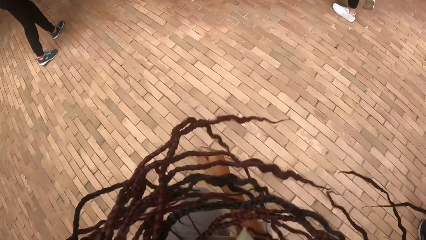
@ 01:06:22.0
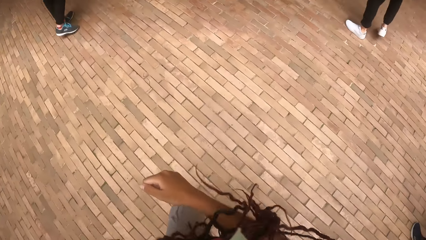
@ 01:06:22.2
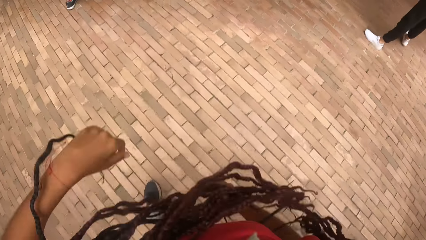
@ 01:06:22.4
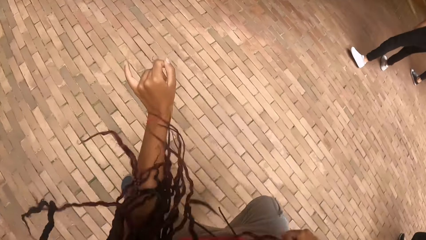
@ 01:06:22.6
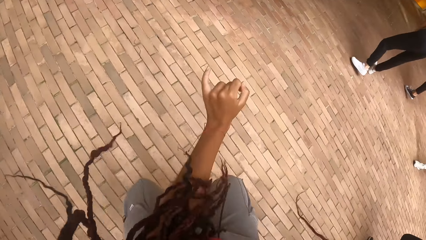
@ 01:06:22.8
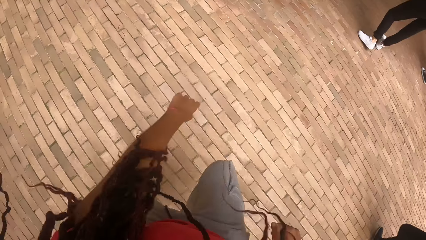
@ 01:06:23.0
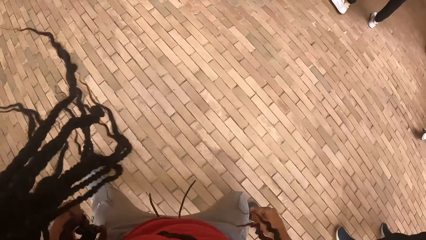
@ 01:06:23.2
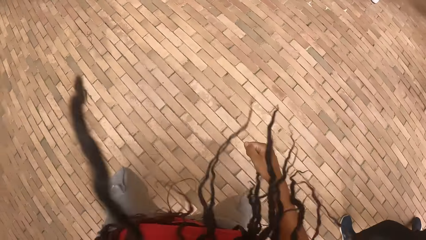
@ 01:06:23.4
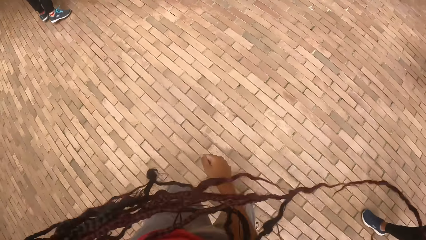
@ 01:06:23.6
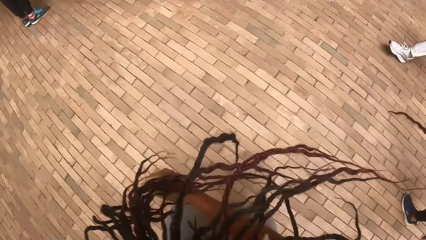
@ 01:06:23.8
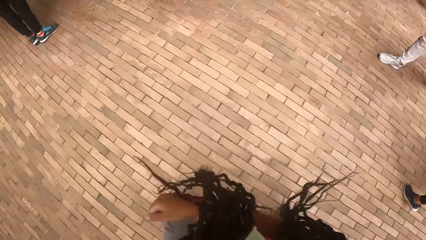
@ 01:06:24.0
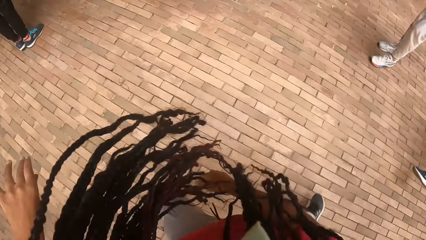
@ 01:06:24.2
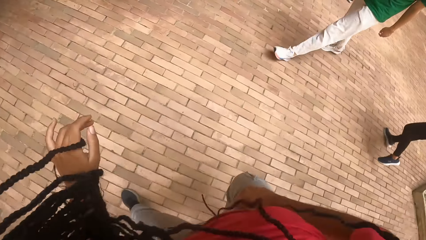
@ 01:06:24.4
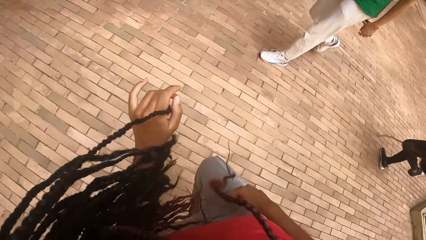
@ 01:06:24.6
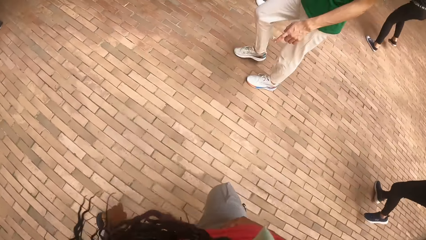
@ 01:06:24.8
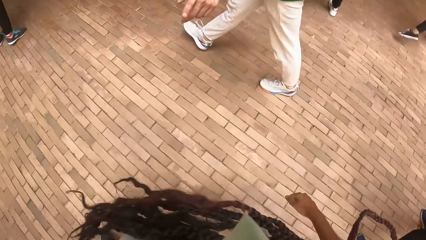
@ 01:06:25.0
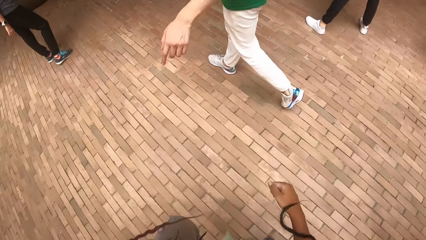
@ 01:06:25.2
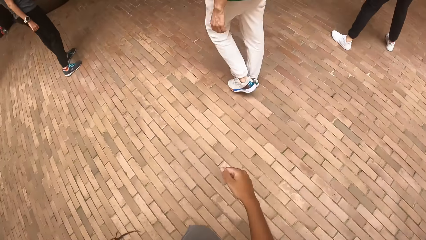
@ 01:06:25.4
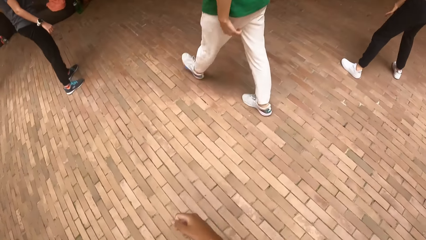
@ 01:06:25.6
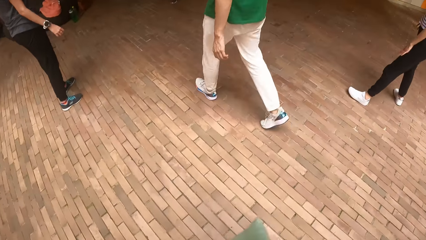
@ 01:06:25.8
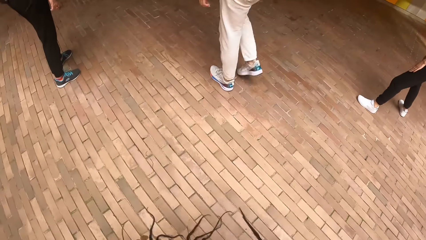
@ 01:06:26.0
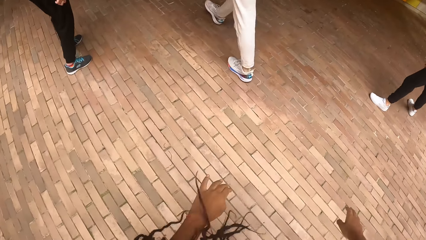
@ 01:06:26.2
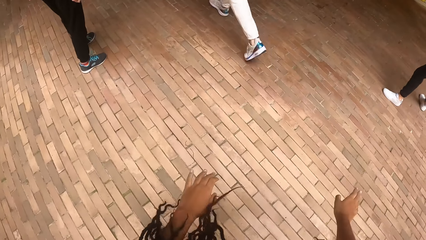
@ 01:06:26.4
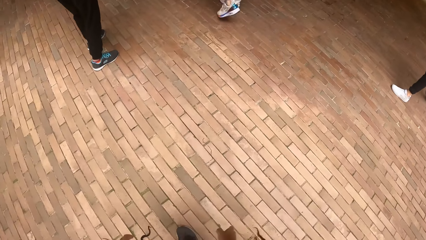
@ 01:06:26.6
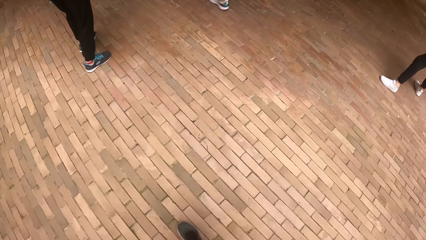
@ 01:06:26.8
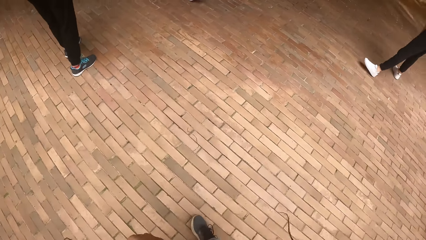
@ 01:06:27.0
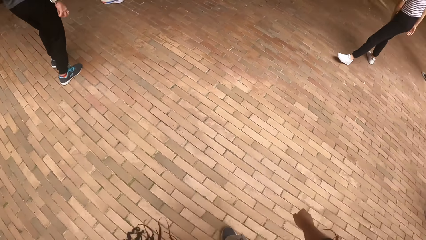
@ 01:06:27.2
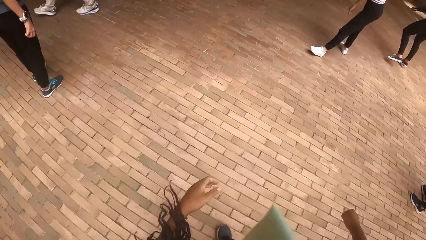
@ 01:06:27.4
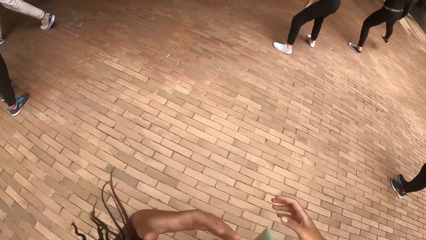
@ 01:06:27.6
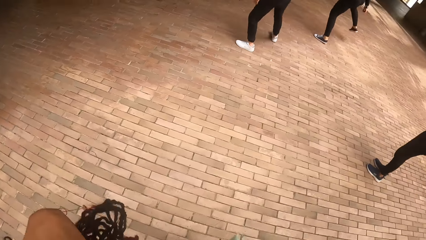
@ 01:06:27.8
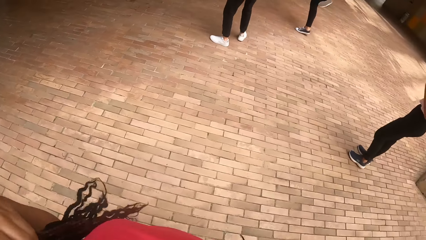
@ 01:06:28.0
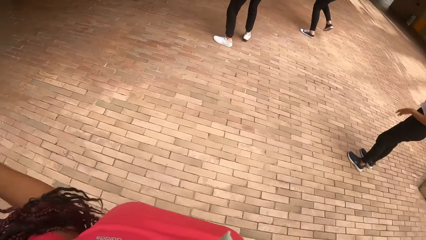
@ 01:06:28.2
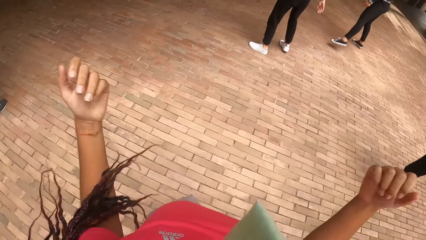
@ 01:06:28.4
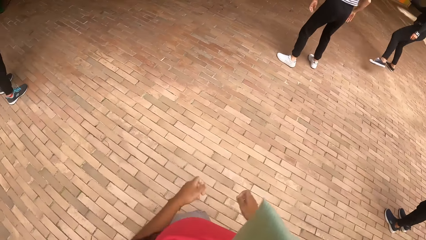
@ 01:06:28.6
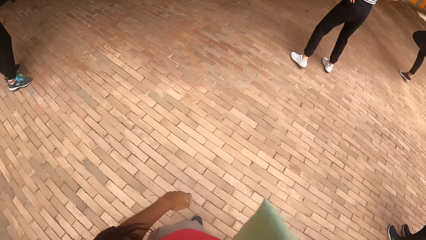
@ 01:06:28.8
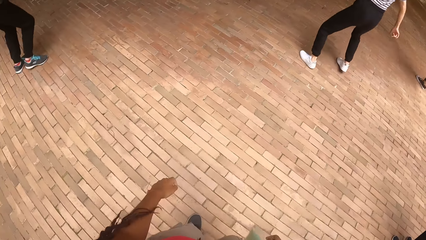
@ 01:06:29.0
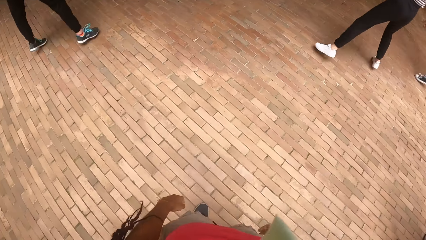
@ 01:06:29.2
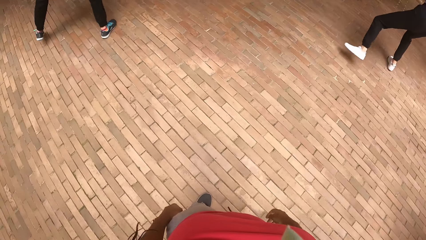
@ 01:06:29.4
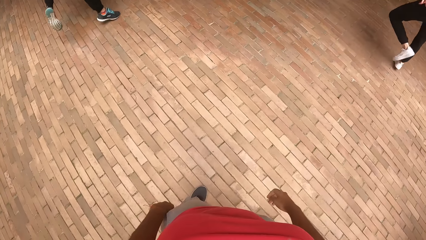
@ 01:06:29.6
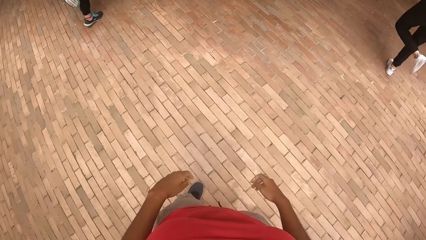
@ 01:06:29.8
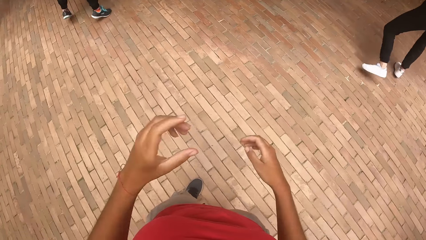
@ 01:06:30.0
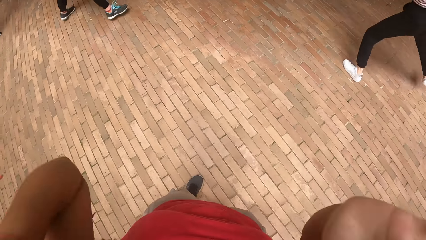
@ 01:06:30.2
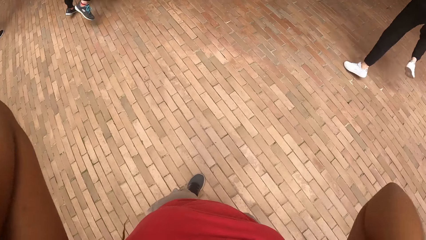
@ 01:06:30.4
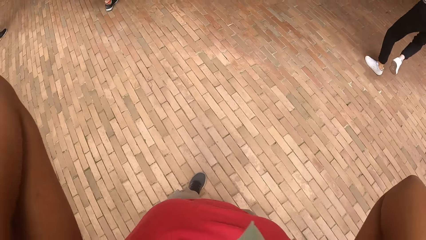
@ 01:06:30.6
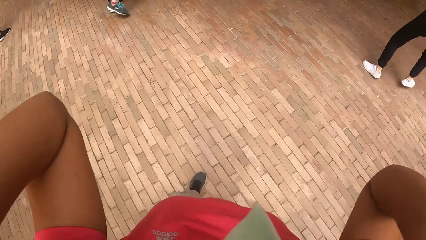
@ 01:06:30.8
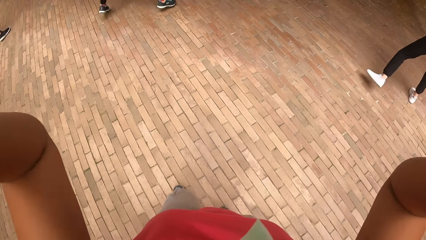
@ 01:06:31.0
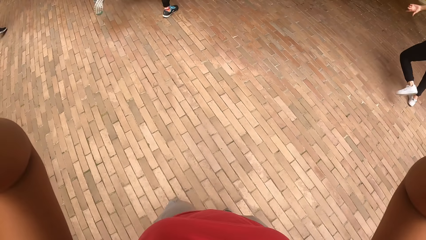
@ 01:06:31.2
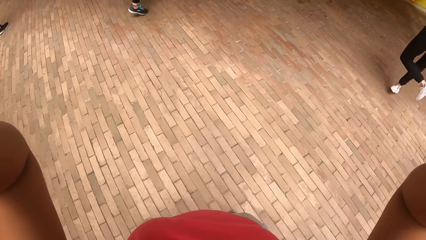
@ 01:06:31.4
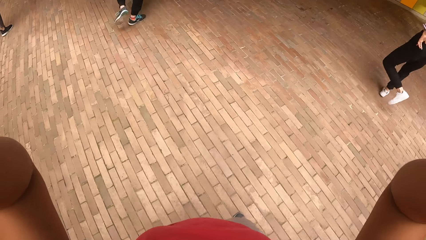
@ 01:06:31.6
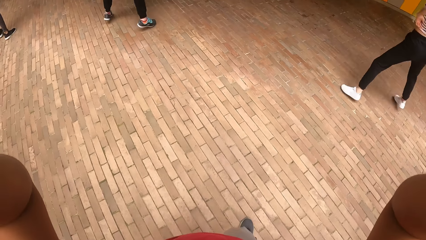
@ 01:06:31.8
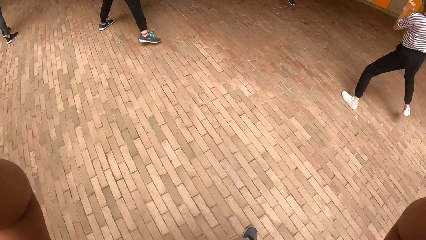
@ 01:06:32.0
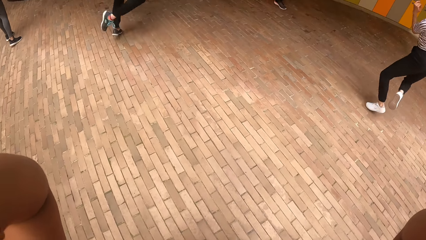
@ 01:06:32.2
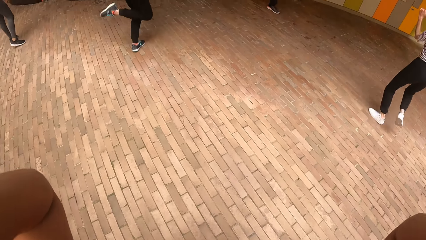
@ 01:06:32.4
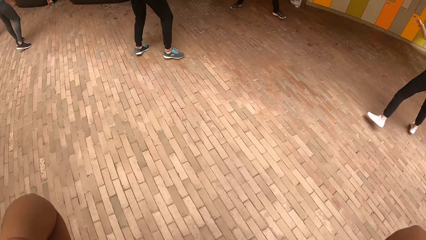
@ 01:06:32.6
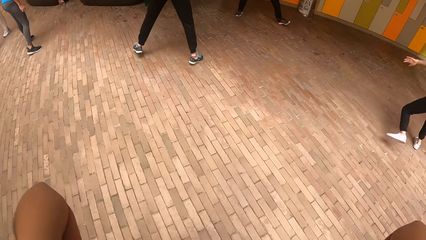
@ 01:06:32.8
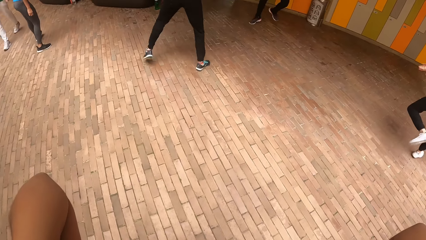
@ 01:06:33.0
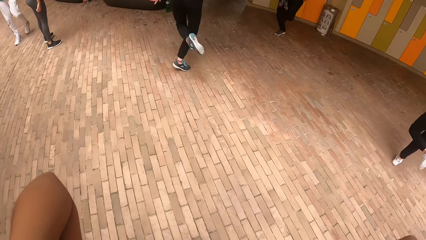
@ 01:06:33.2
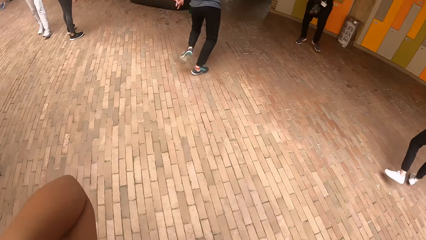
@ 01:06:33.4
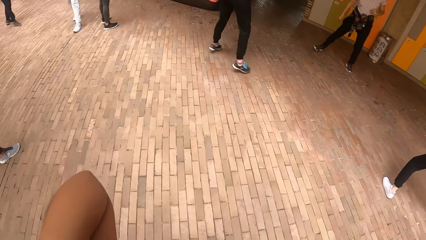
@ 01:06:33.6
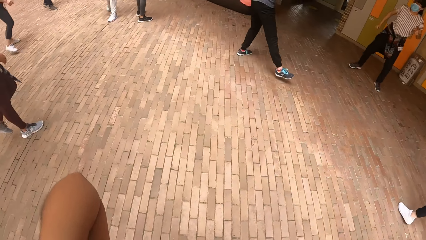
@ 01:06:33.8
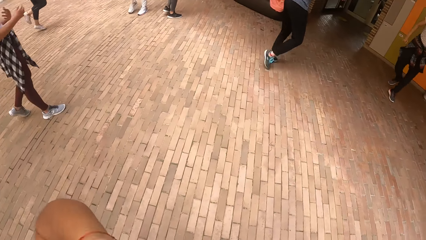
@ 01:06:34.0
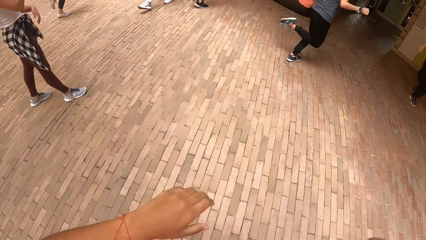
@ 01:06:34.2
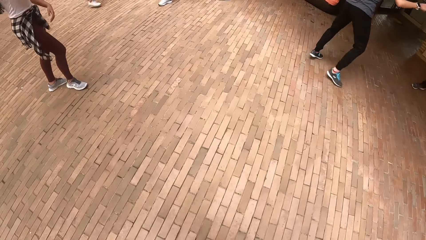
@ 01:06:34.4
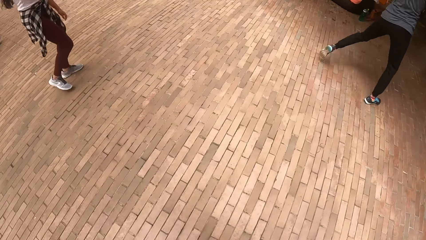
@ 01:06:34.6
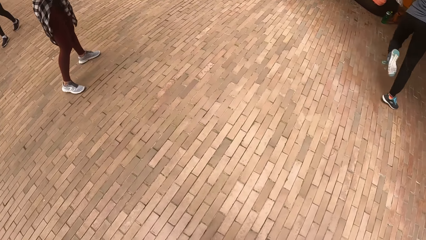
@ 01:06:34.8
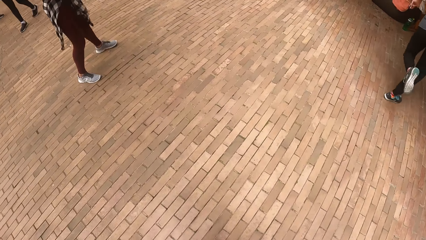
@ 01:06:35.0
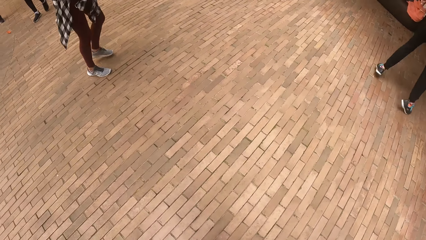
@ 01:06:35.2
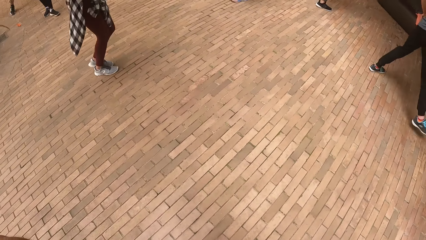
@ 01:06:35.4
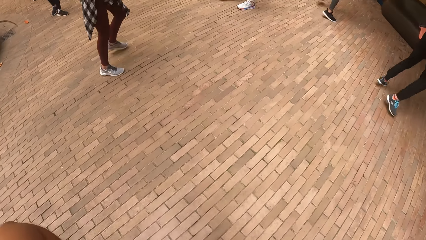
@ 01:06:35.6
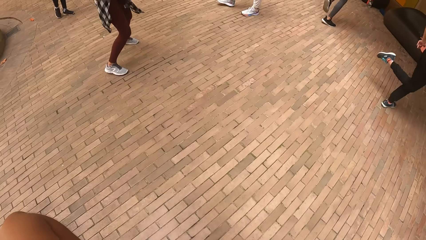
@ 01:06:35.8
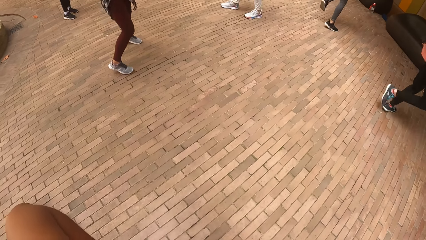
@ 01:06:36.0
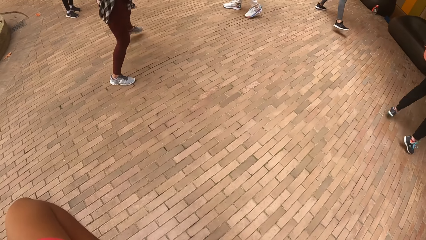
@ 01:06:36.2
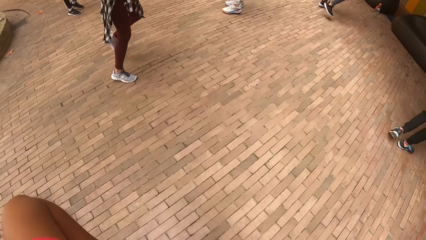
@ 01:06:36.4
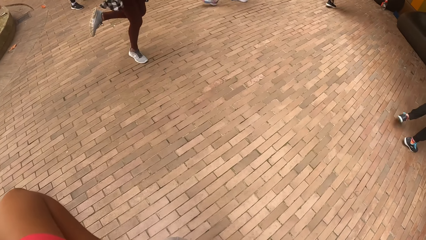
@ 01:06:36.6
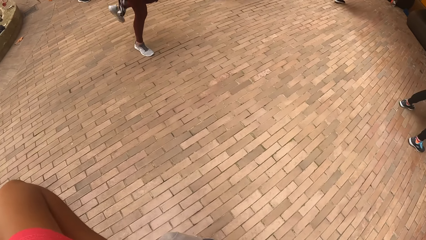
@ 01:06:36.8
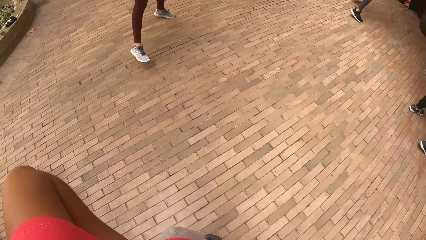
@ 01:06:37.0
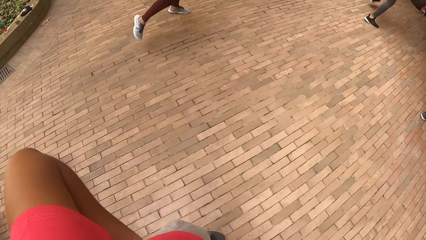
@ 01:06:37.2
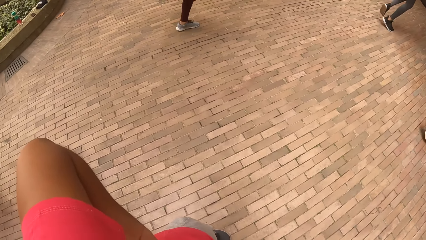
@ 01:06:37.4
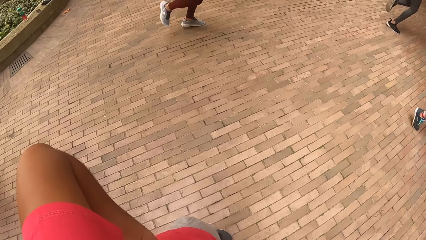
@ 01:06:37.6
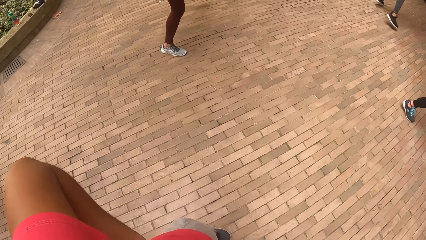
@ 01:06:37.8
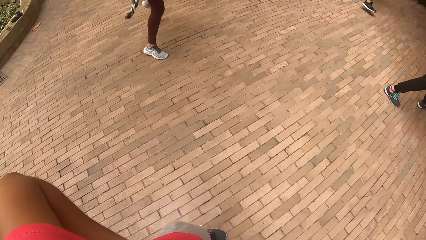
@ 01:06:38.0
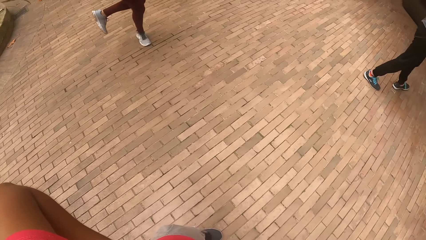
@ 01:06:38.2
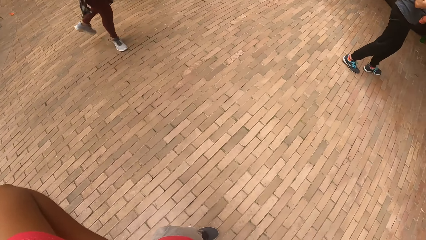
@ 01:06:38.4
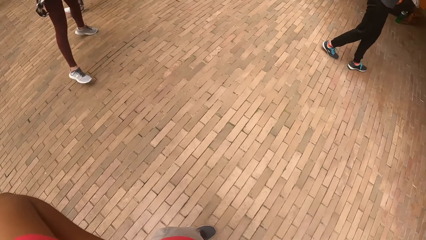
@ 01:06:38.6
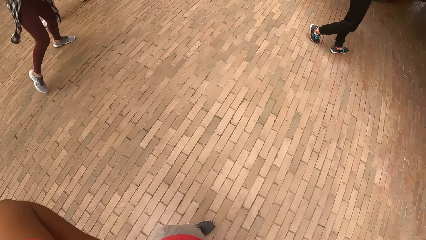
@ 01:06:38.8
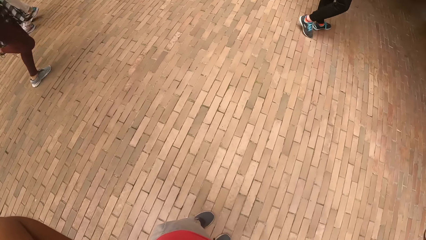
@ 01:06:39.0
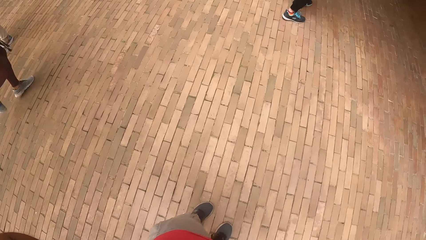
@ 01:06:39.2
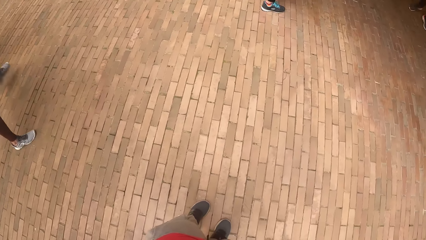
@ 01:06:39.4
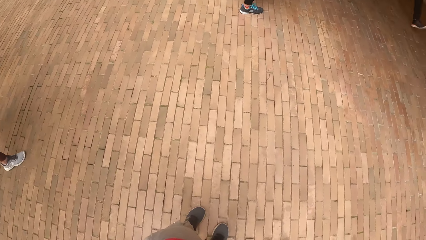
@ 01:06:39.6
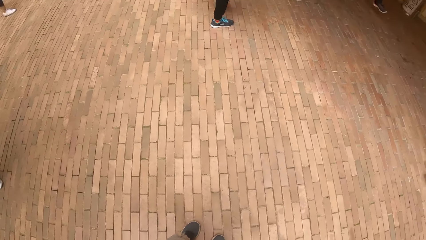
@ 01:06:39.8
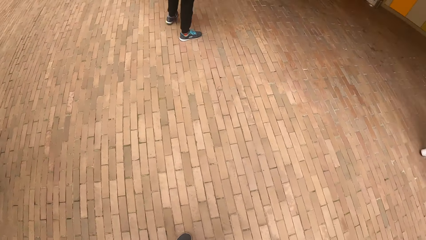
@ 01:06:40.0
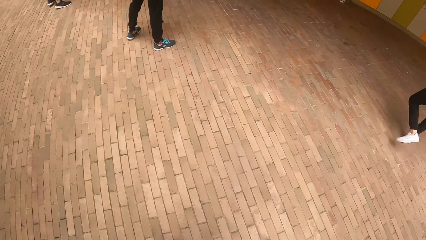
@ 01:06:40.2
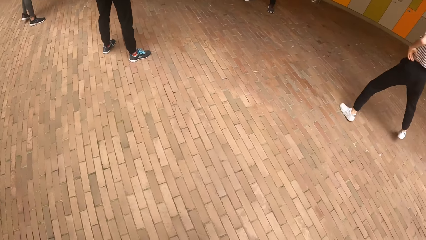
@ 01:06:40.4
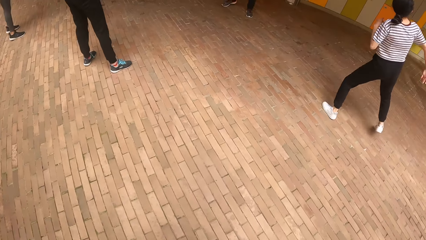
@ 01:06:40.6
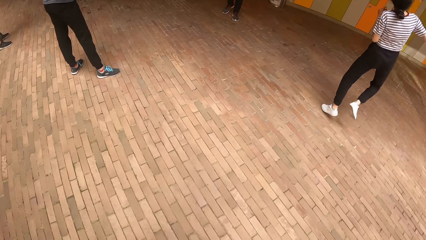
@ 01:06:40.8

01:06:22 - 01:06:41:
The camera wearer flips her hair with both hands. She touches her head with both hands. She raises both hands towards something. She stares at people's activities. She withdraws both hands. She holds her waist with both hands. She turns around the floor.
